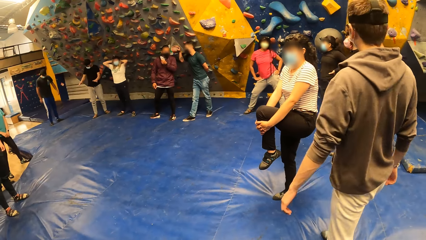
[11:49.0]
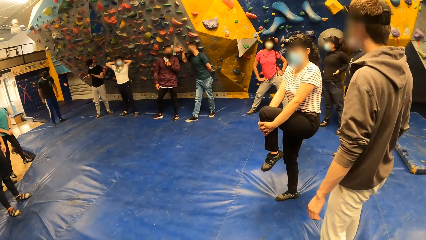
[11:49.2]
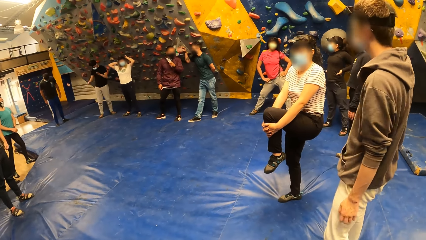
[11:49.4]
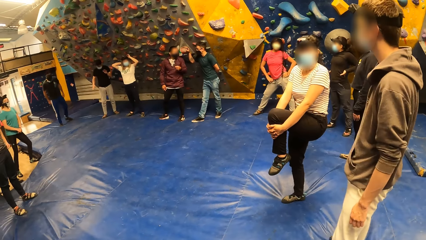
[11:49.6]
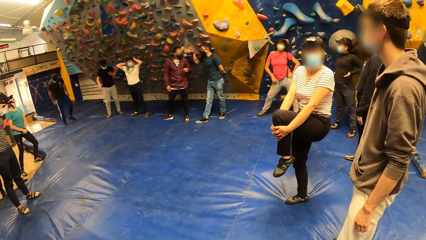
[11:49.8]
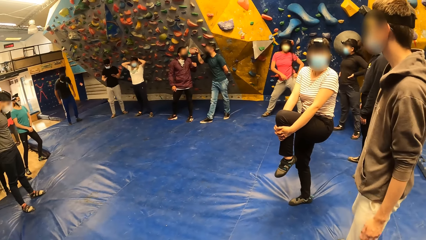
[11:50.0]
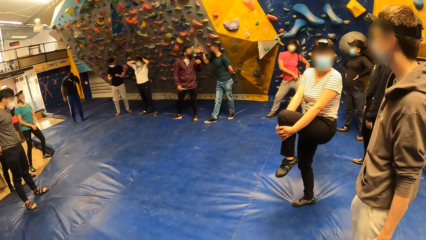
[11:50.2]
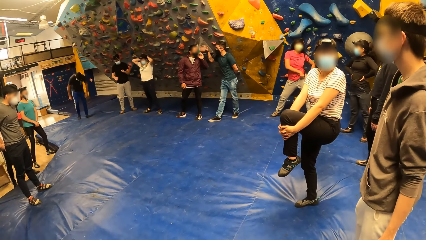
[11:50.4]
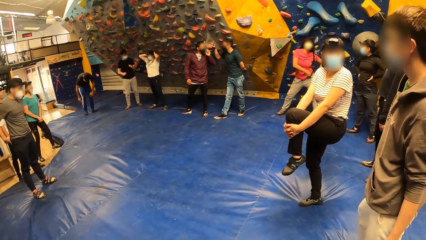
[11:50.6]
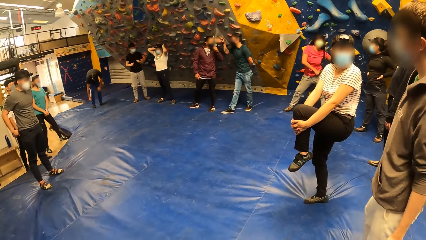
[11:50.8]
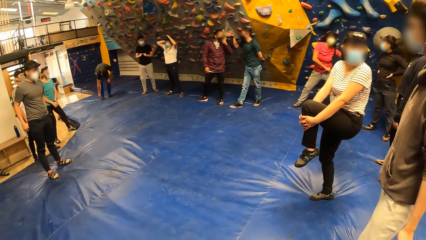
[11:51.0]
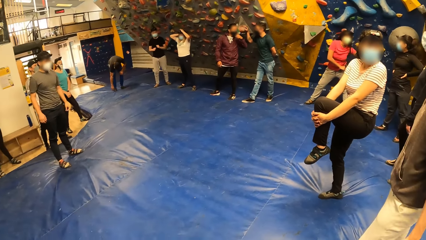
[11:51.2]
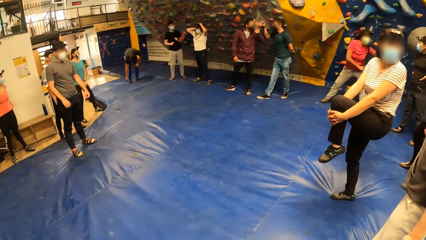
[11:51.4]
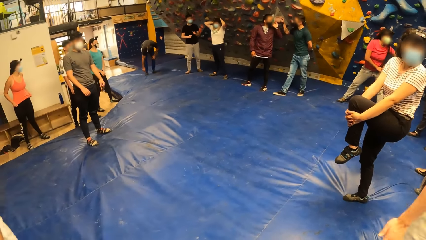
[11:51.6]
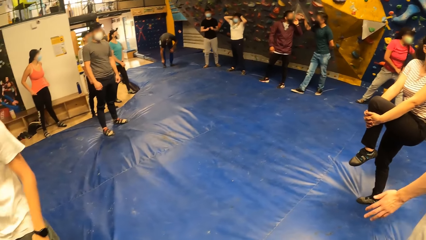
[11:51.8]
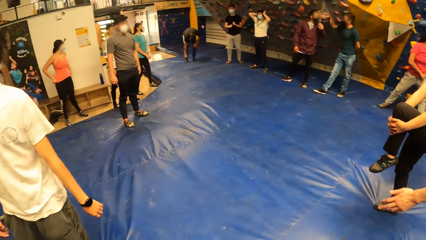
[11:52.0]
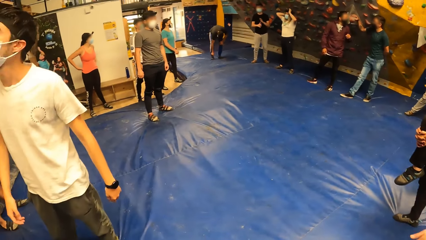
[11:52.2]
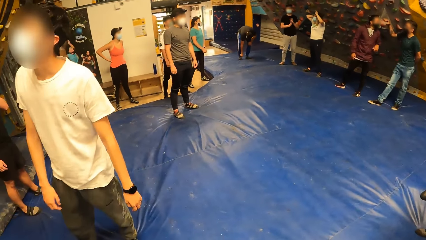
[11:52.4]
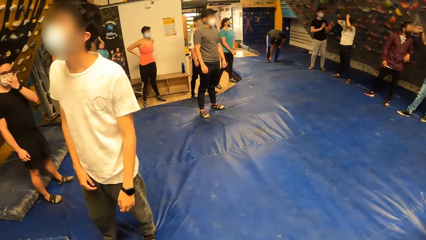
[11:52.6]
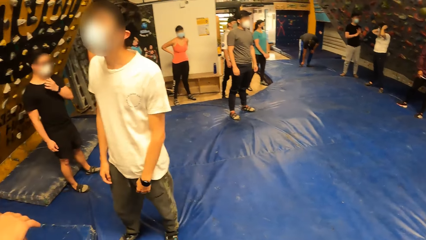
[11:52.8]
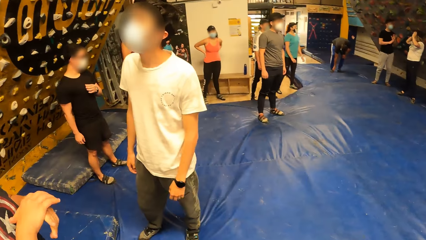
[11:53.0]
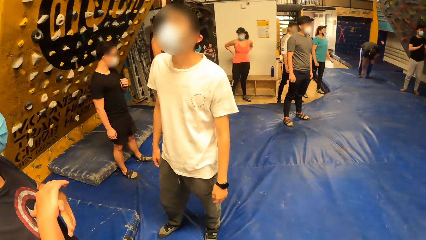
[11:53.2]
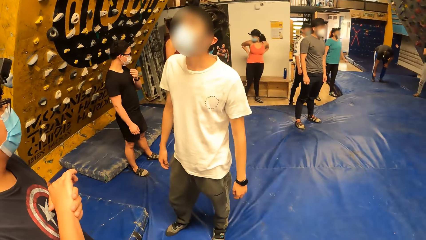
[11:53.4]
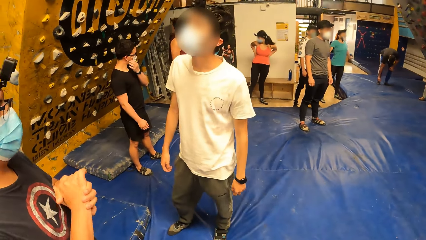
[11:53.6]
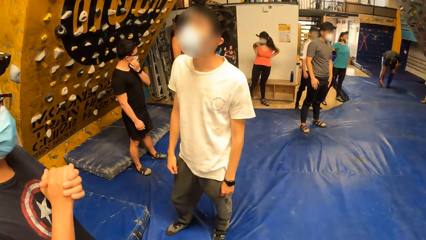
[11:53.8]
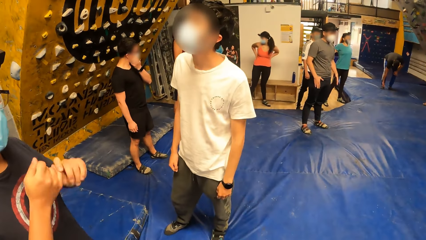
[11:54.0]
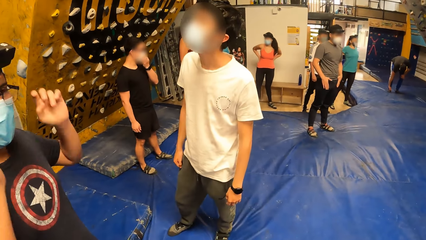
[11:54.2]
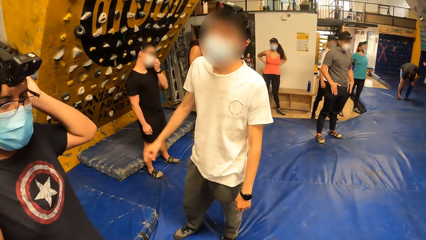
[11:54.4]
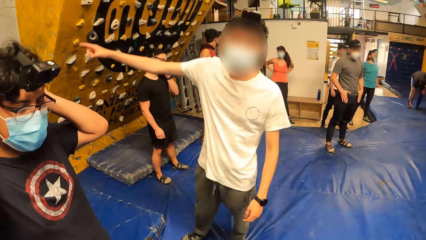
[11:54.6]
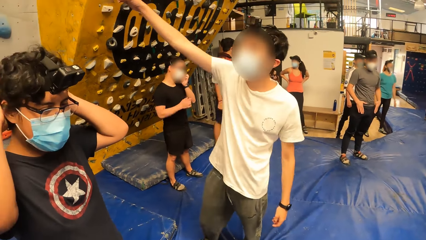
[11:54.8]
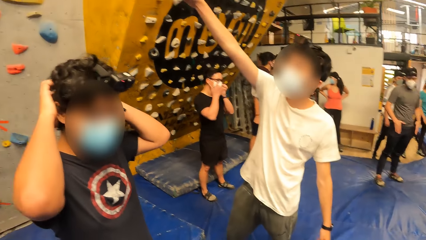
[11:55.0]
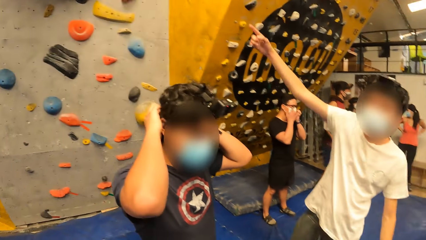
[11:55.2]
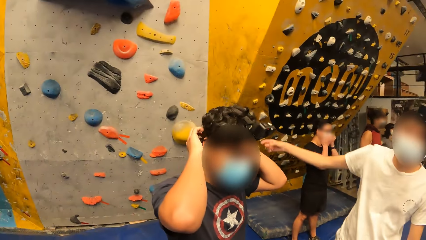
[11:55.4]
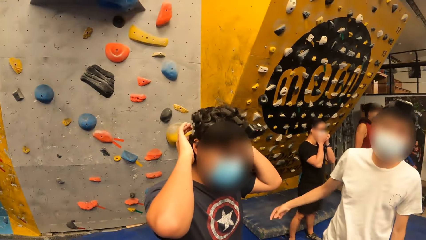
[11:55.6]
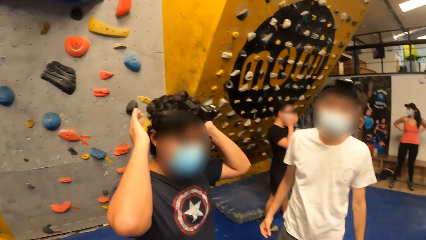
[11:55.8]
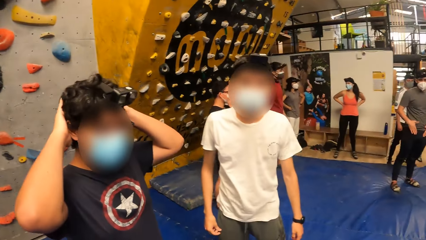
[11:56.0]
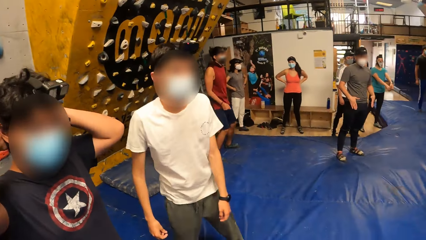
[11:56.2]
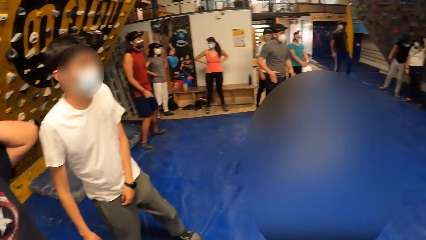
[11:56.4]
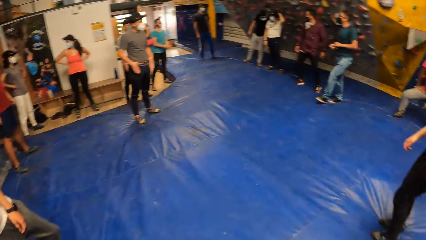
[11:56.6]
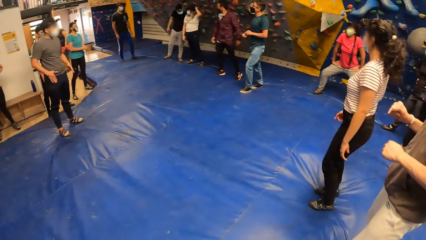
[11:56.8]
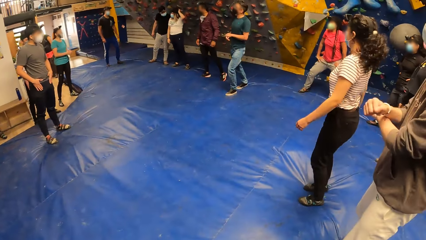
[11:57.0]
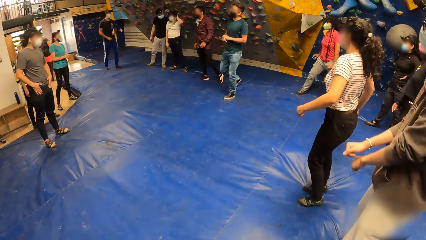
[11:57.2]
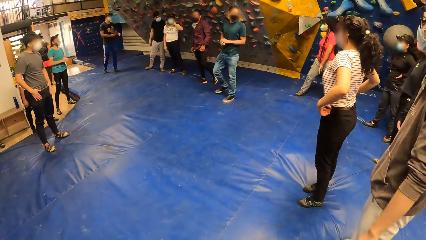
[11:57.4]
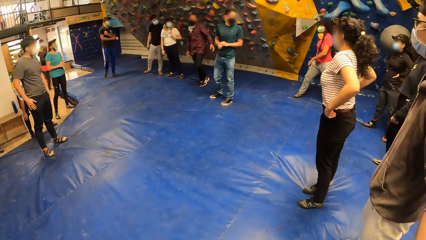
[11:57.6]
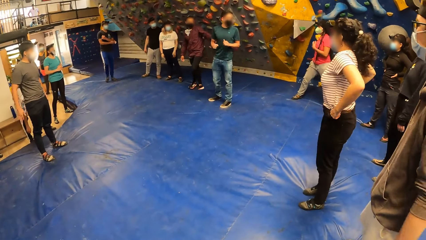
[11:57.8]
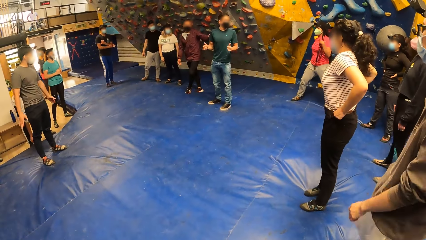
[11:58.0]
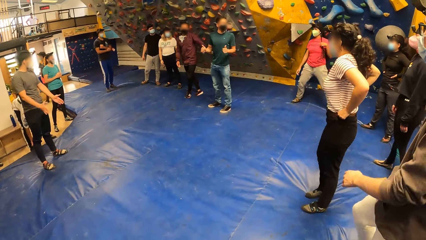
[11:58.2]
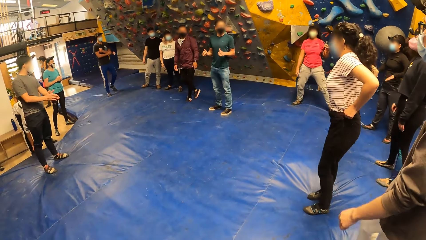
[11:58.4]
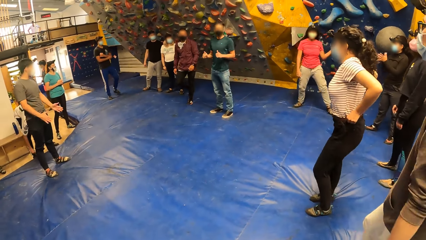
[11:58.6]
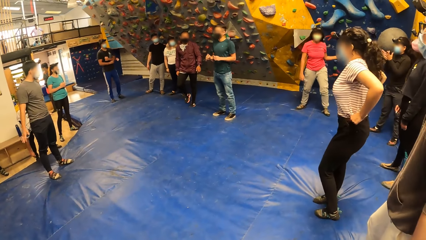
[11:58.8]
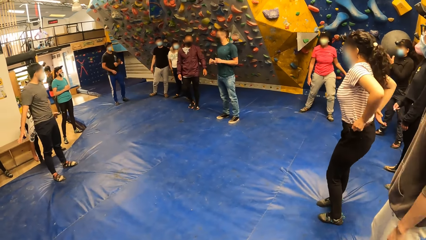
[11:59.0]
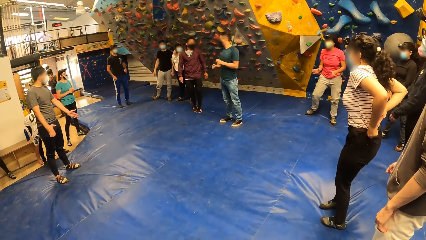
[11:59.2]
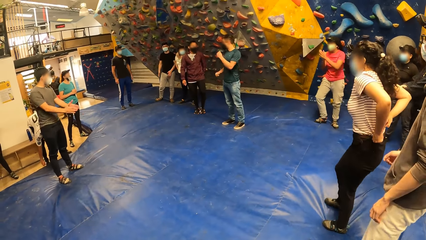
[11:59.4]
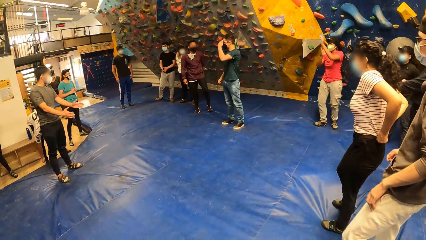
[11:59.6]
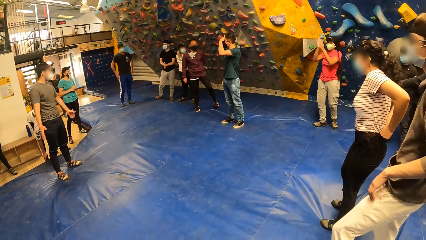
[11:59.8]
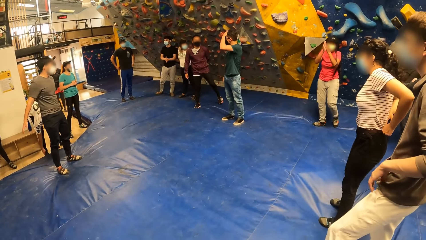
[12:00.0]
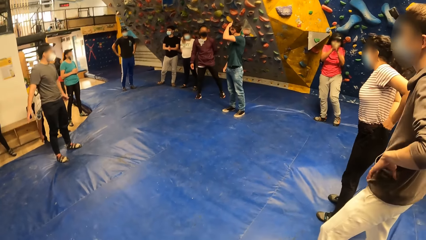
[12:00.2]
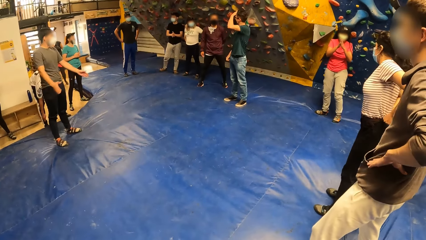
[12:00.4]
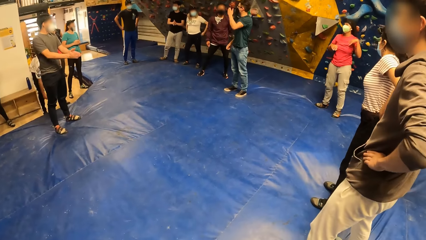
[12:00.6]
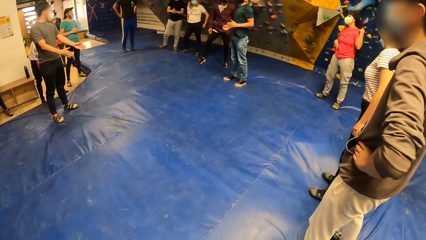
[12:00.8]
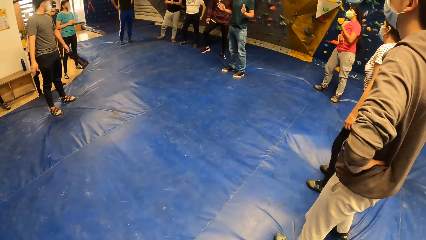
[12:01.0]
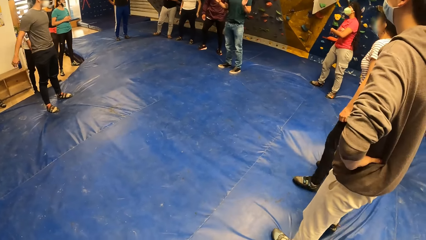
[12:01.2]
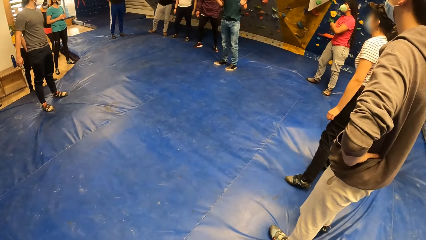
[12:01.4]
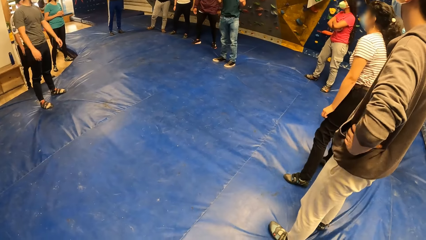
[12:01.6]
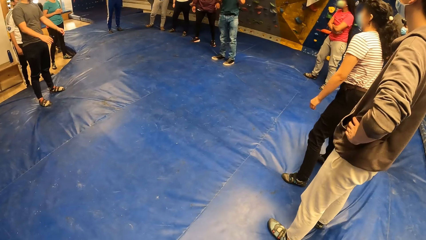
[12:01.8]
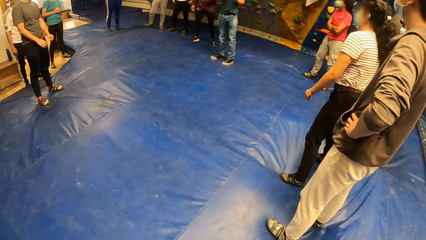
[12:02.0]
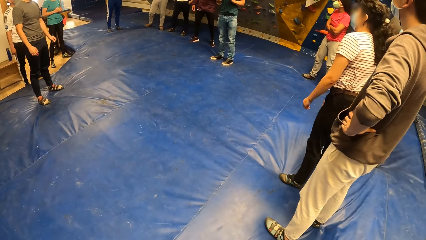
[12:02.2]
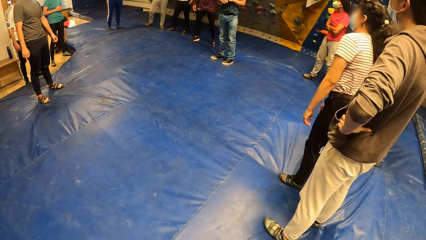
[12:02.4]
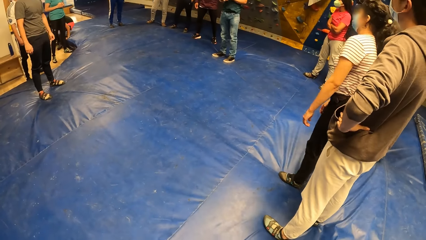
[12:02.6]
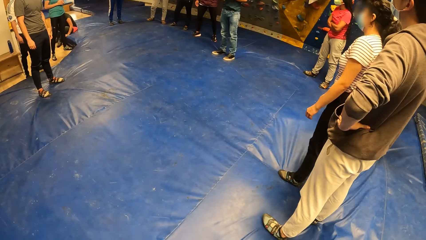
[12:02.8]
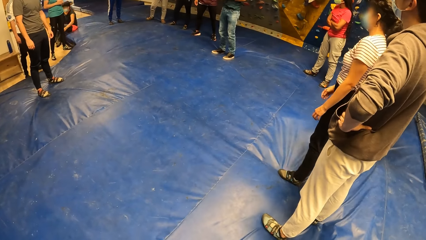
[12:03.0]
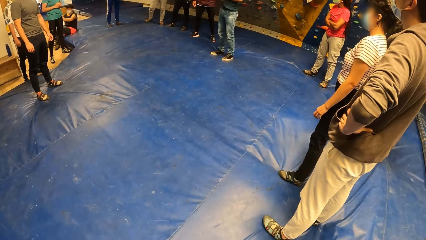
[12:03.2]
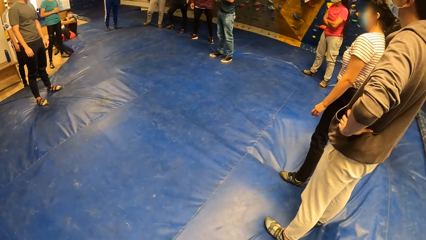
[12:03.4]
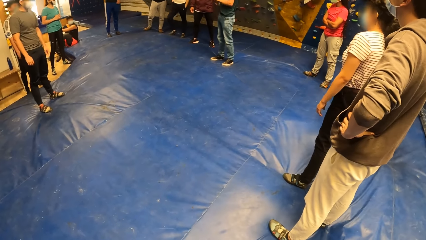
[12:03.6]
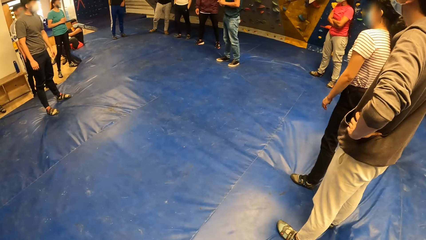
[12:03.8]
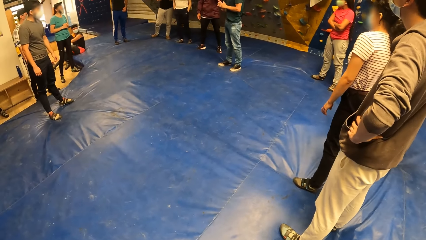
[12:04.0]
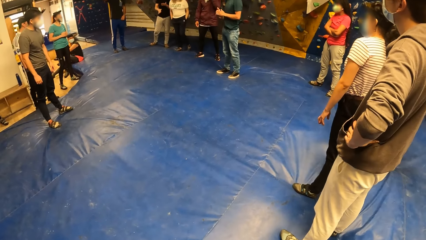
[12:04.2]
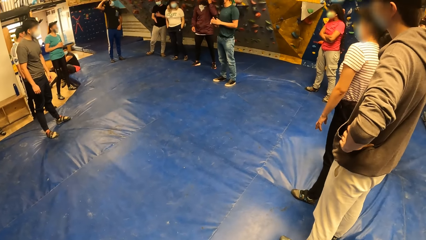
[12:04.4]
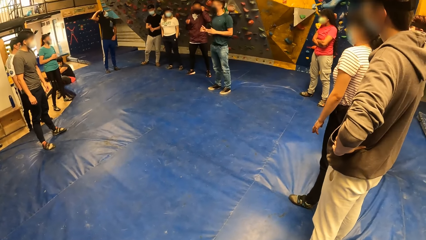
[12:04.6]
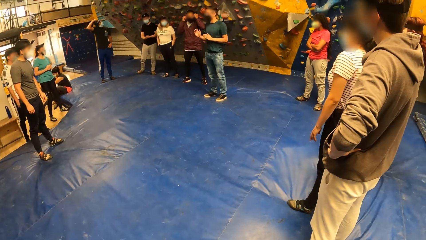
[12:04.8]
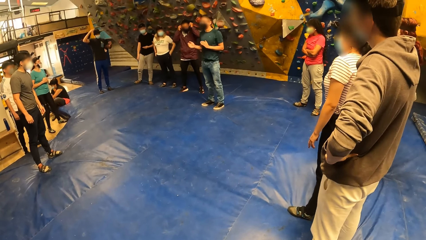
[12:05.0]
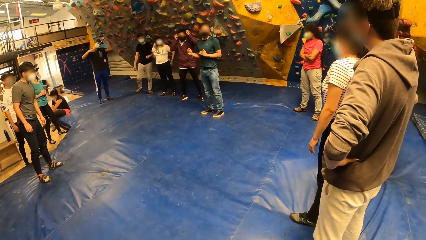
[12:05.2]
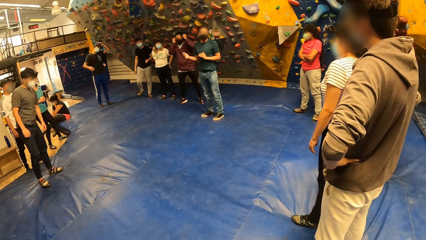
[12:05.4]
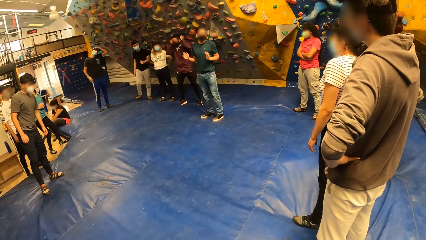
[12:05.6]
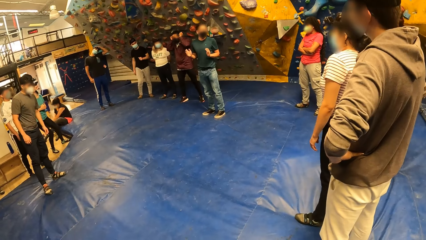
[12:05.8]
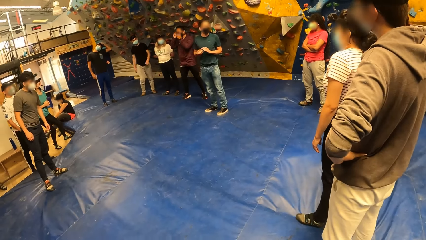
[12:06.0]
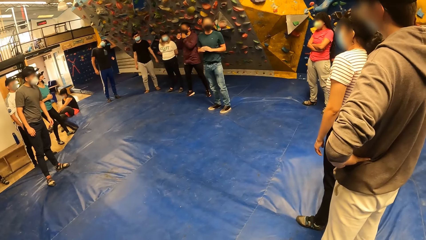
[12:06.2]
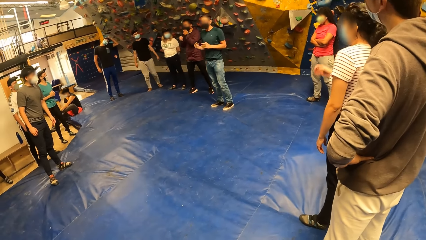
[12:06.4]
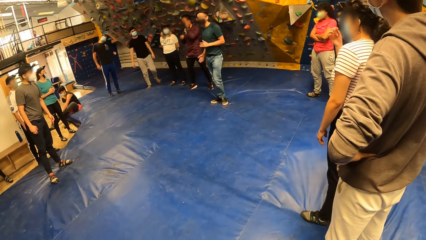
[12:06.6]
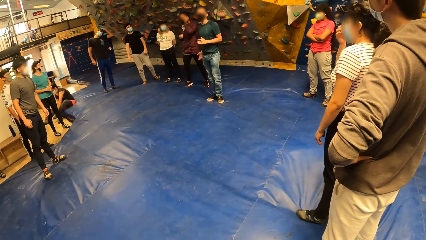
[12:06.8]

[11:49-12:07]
The camera wearer looks around. A man rubs both hands together. Another man raises his right hand up. The first man touches his hair with both hands. A woman holds her trouser with both hands. The woman tucks in her shirt with her hands. A man swings hands.
